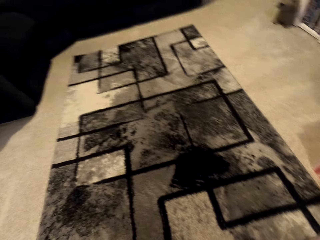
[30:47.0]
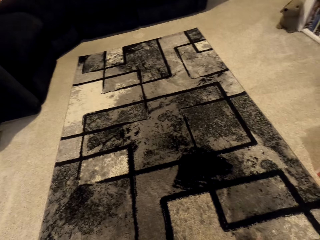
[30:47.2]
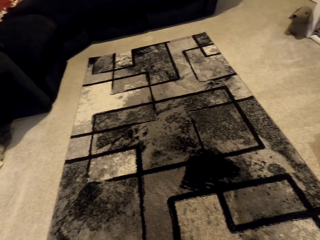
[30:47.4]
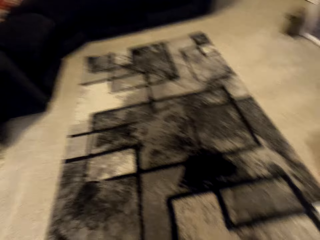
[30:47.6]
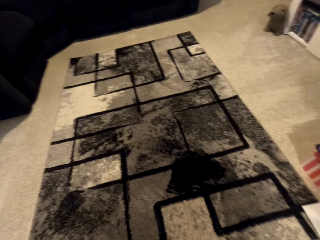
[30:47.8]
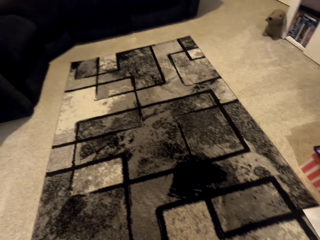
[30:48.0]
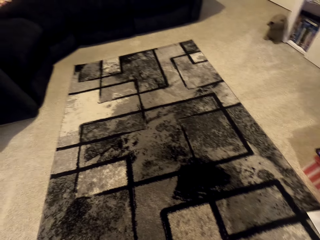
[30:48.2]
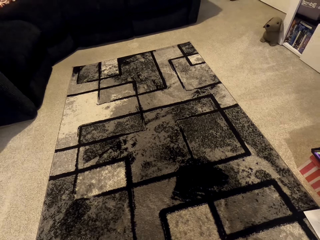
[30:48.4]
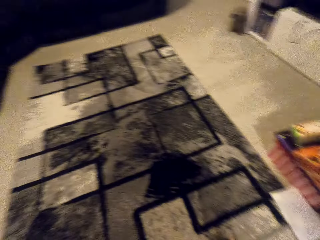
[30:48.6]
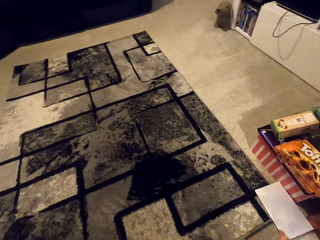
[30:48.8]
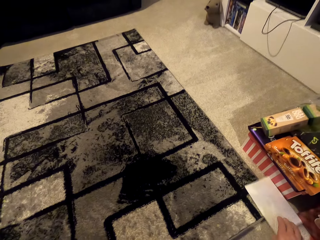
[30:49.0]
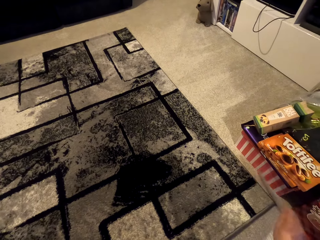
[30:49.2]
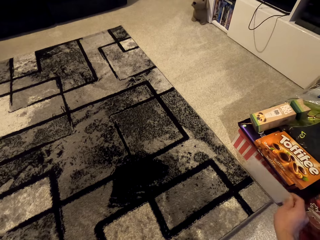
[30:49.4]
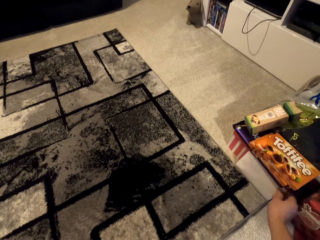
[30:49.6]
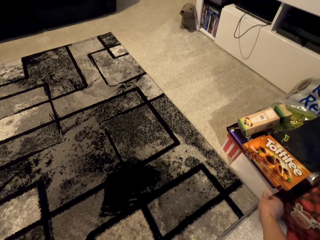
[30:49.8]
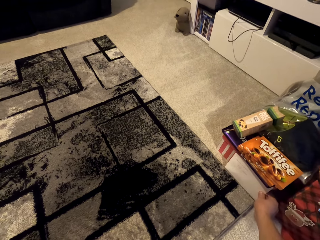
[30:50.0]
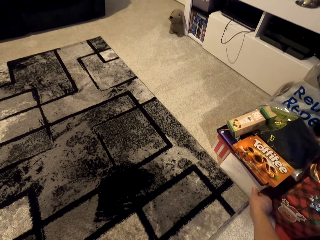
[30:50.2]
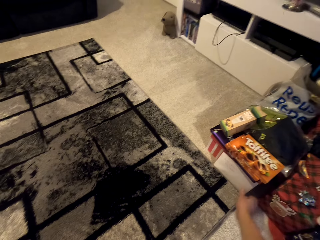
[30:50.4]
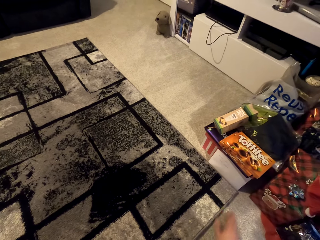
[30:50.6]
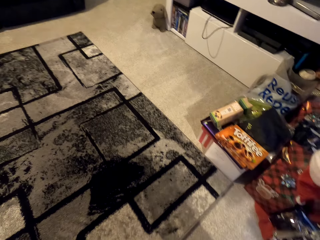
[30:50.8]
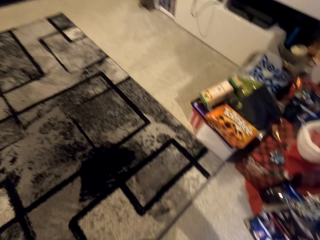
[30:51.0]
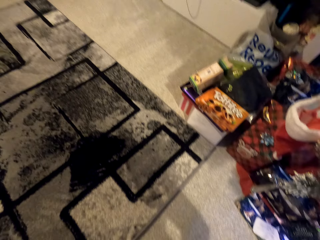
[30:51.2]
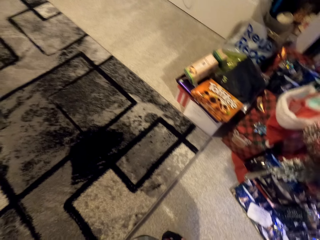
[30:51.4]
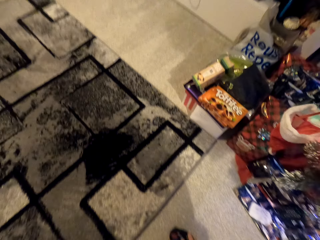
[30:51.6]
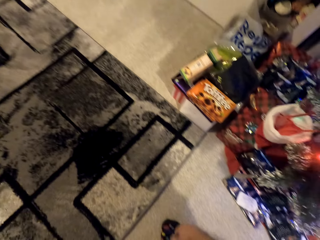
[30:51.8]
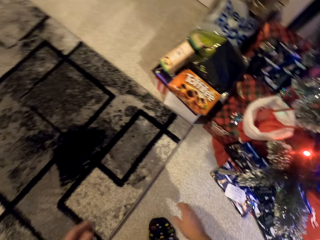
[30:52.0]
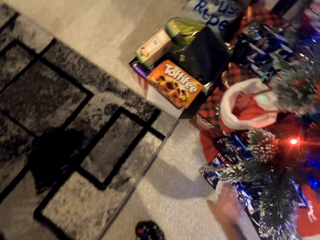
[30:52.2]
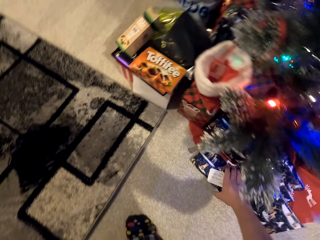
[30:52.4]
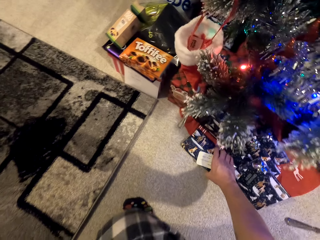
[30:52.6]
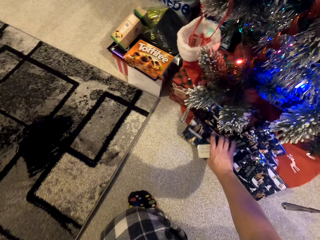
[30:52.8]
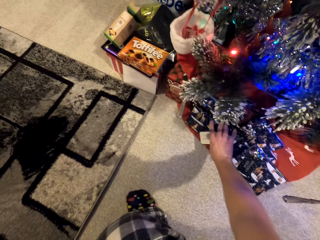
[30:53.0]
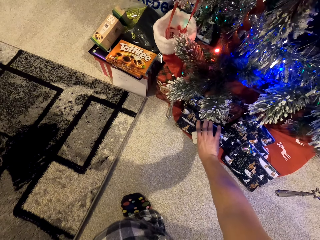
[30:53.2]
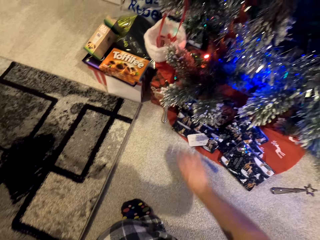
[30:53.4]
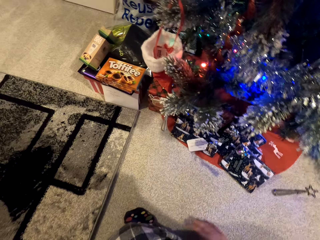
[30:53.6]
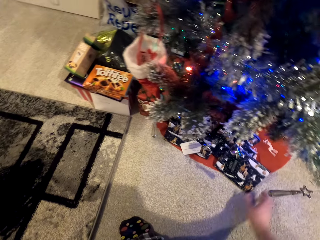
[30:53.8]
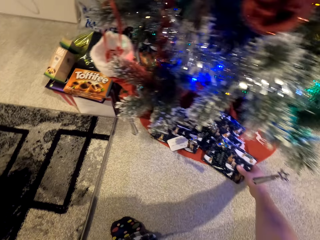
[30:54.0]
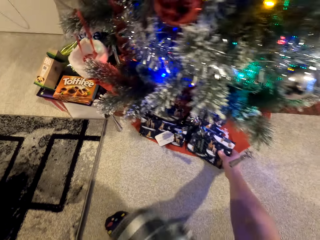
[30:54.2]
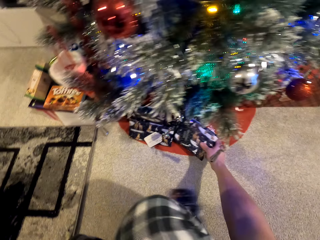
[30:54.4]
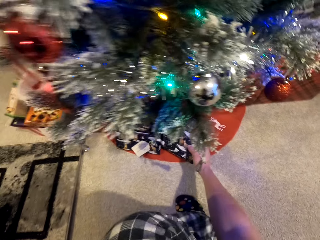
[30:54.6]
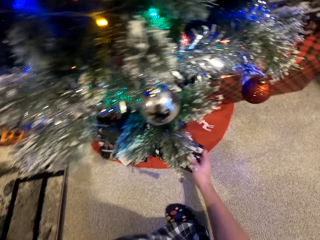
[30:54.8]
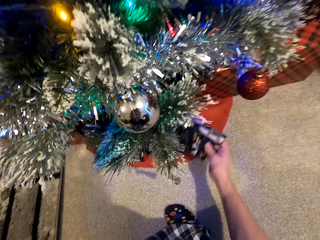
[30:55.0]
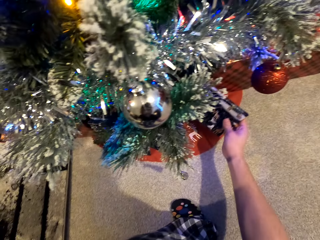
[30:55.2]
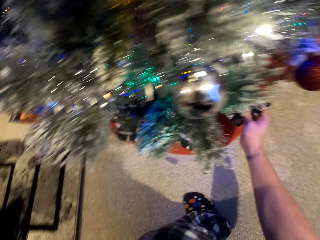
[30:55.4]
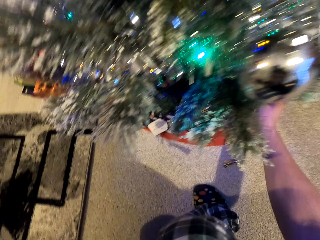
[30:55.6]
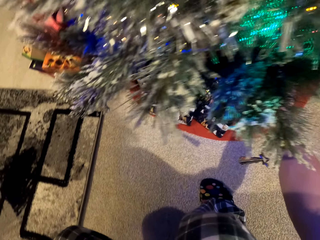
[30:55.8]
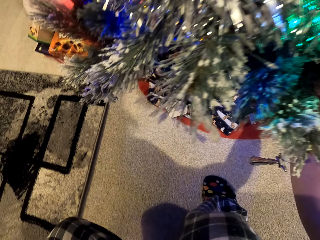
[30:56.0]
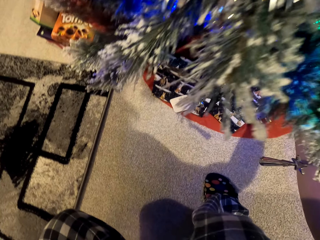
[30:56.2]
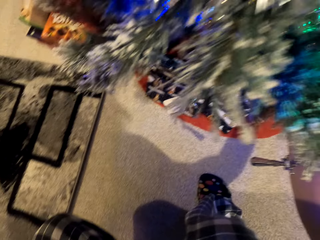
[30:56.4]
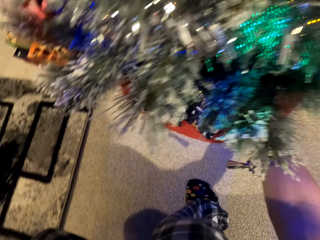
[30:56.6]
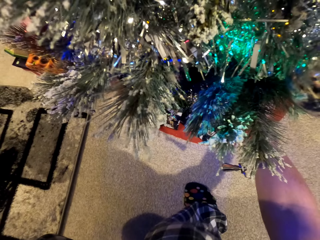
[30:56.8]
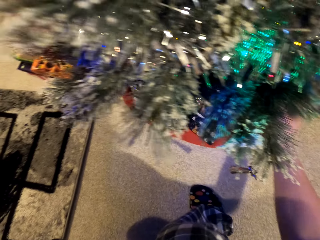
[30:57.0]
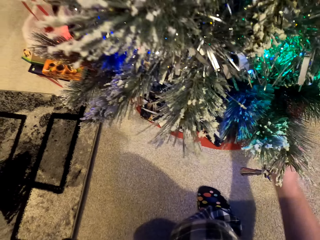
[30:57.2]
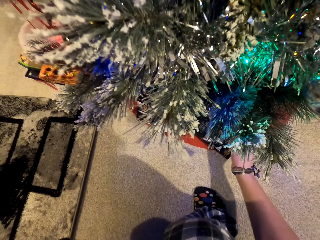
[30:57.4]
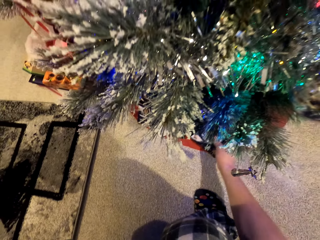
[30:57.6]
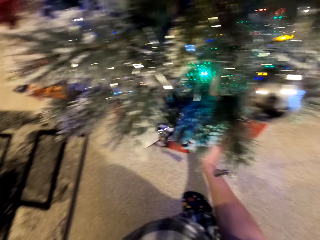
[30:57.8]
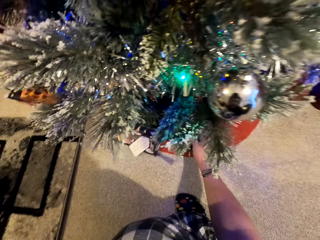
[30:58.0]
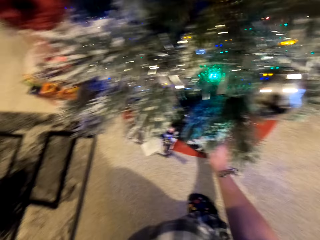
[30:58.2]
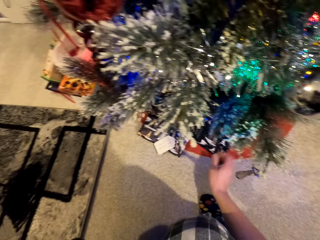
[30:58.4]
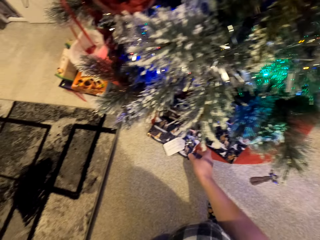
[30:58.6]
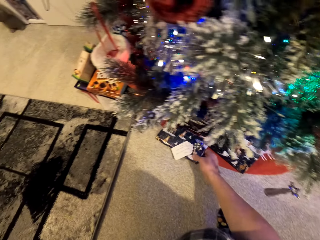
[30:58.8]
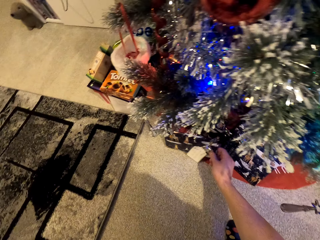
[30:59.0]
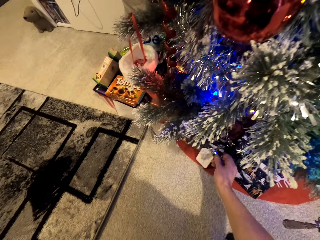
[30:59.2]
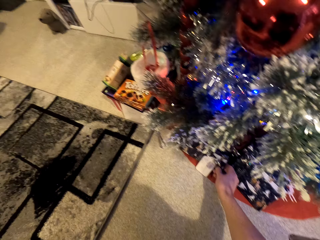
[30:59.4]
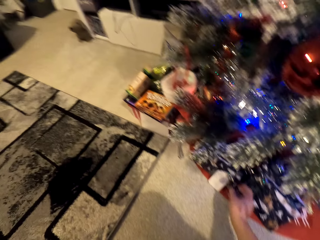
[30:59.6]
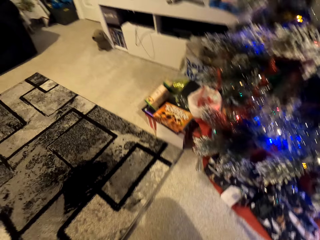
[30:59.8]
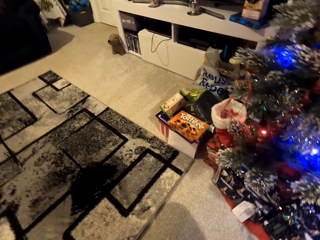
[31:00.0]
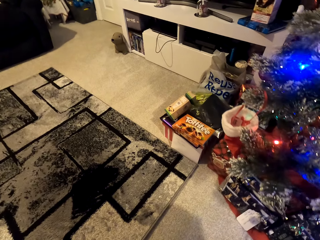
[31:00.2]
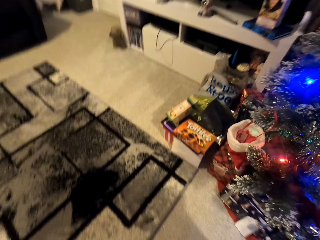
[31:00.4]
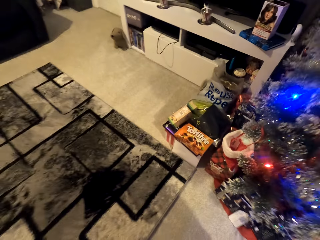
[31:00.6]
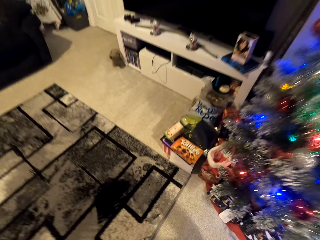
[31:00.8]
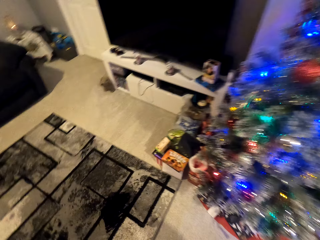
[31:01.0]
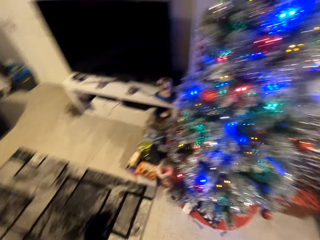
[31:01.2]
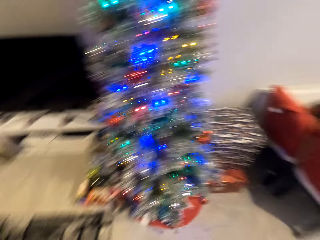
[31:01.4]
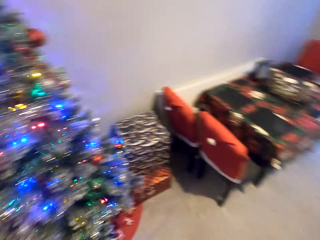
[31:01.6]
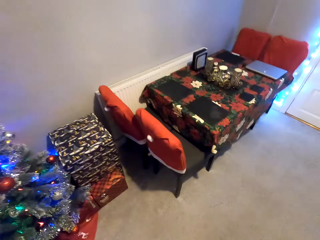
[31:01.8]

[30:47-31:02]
The camera wearer places the paper in an upright position. He drops his hand. He holds something. He pushes something aside. He adjusts the decorative. He holds something. He lifts something. He places something inside the X-mas tree. He places aside something.

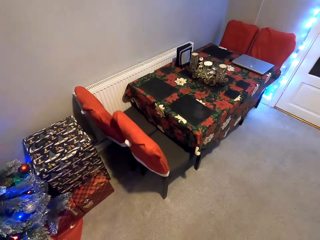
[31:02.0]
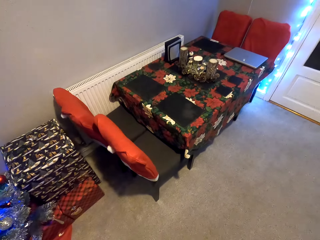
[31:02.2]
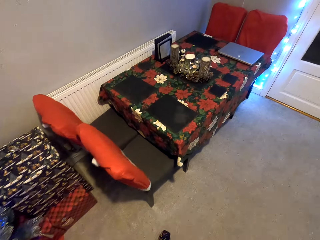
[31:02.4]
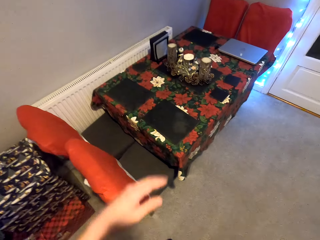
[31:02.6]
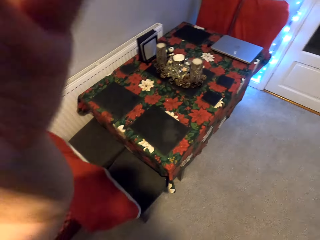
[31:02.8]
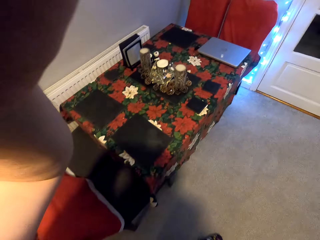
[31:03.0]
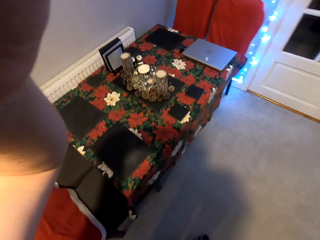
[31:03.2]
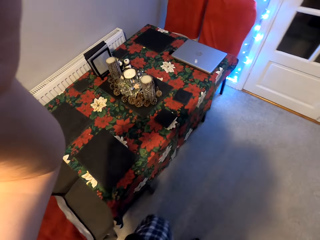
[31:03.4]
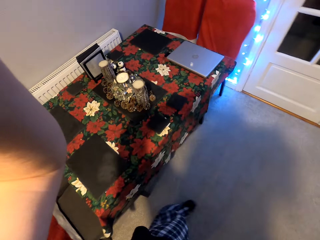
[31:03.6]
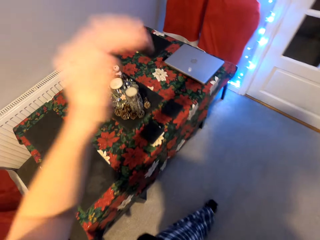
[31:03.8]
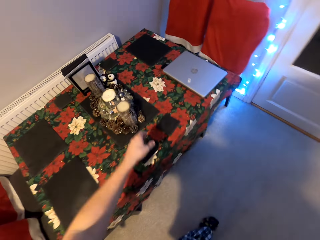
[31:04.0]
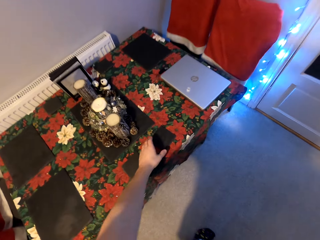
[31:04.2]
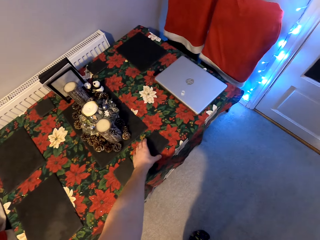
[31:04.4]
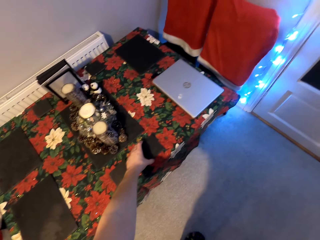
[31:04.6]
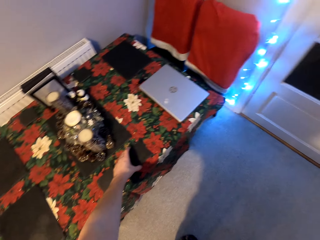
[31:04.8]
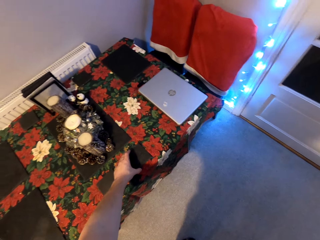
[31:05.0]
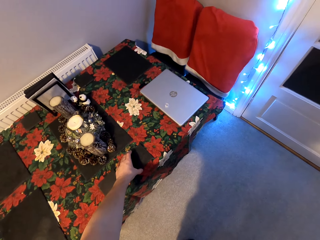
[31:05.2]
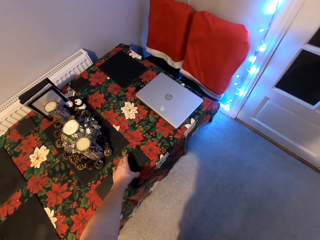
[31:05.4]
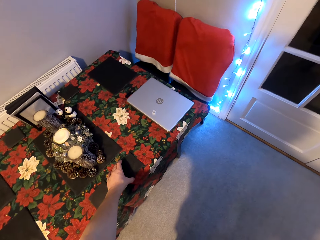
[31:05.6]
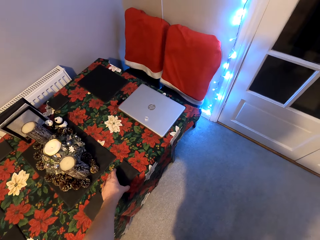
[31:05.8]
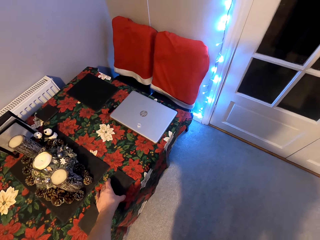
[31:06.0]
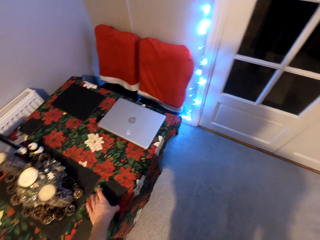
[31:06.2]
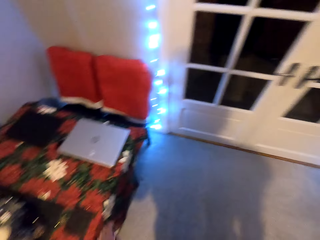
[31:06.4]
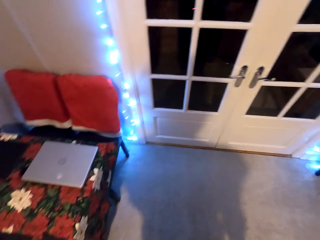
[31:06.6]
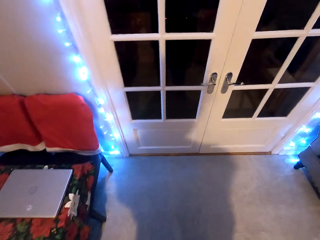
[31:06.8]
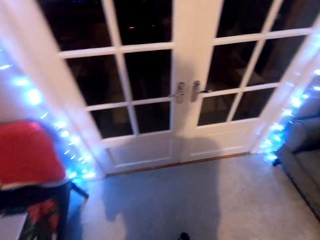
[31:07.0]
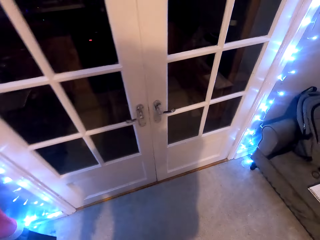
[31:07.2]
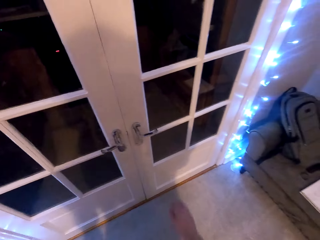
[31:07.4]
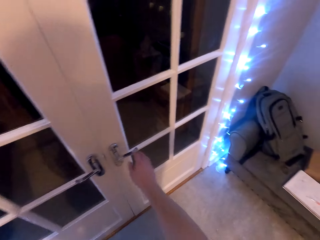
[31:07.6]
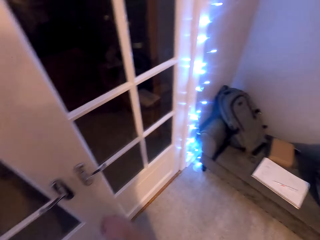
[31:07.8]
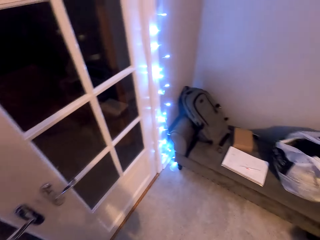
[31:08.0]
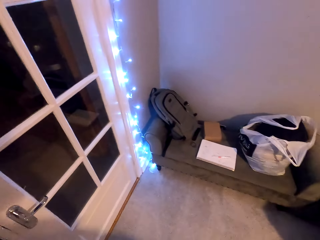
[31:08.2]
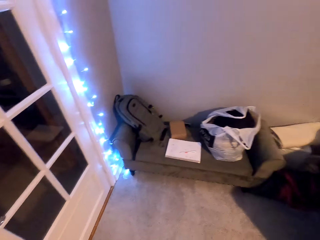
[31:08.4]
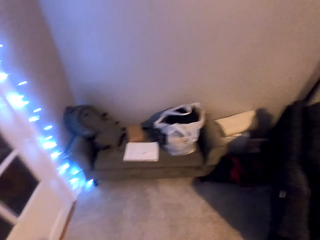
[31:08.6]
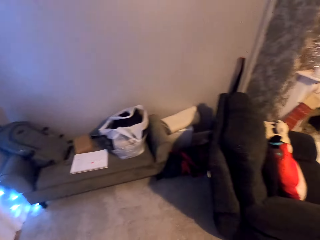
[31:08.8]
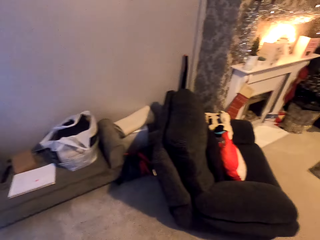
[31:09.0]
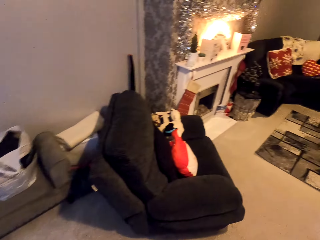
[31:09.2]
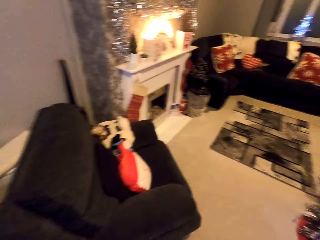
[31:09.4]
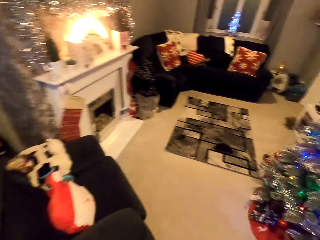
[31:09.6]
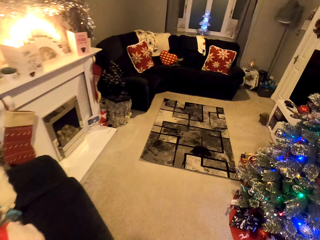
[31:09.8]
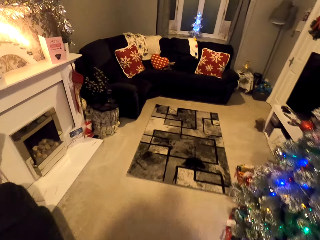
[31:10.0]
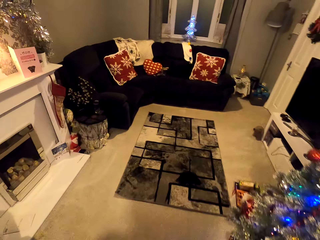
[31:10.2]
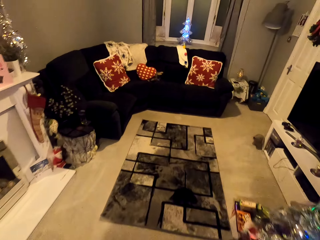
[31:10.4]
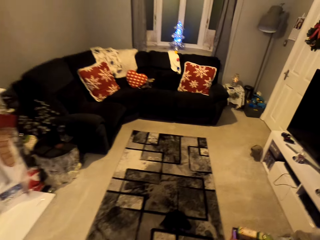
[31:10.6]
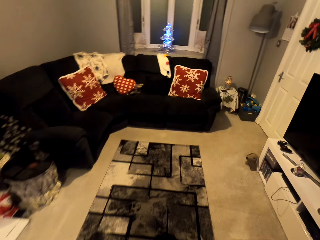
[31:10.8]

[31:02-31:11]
The camera wearer adjusts the camera. He drops his hand. He holds something on the table. He puts the table cloth properly. He drops his hand.
